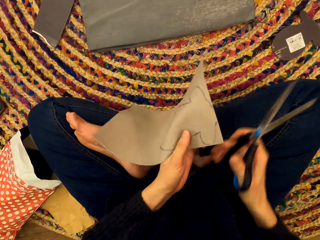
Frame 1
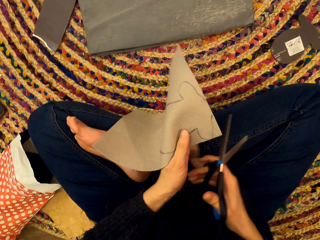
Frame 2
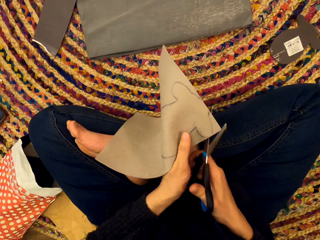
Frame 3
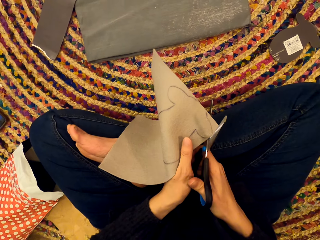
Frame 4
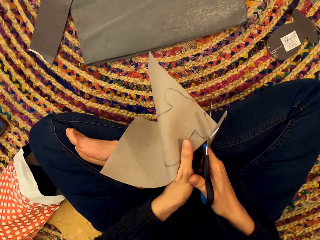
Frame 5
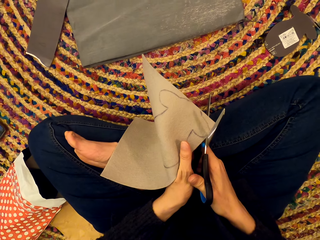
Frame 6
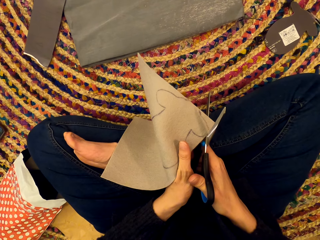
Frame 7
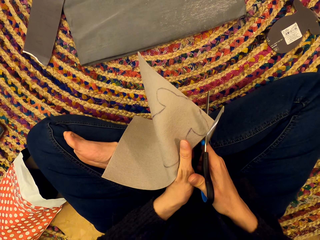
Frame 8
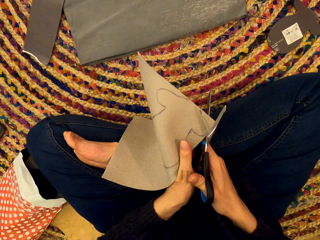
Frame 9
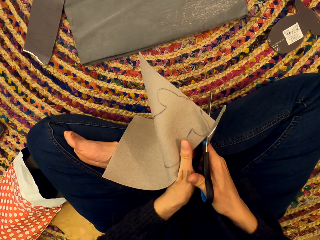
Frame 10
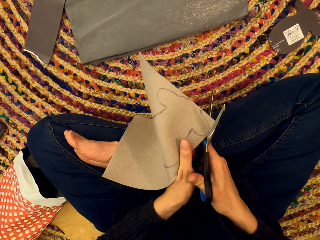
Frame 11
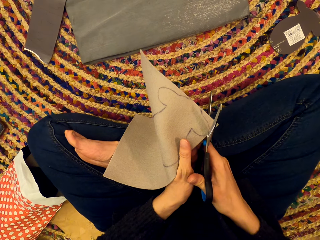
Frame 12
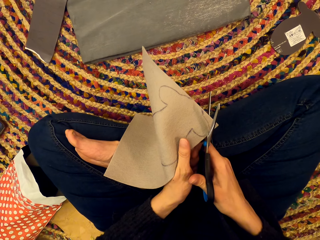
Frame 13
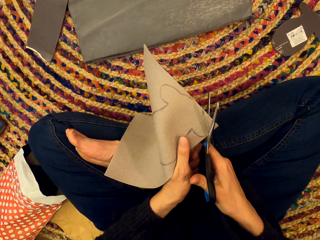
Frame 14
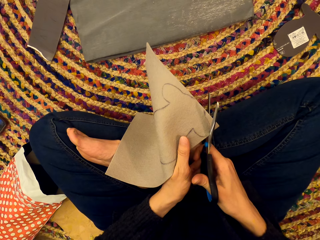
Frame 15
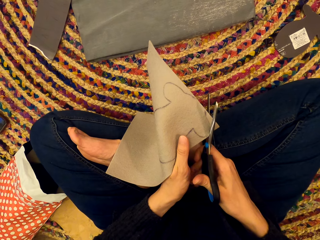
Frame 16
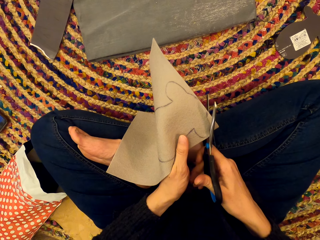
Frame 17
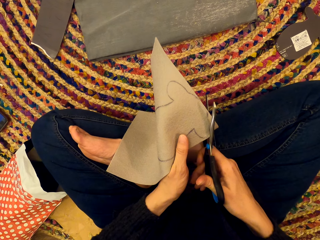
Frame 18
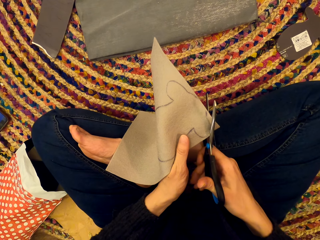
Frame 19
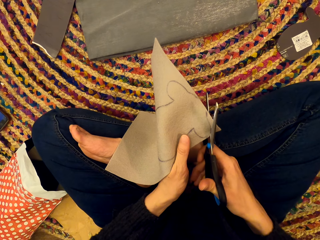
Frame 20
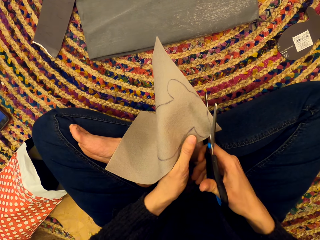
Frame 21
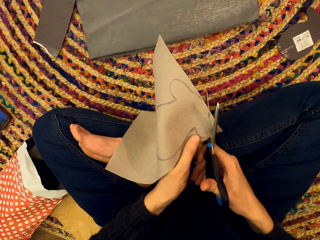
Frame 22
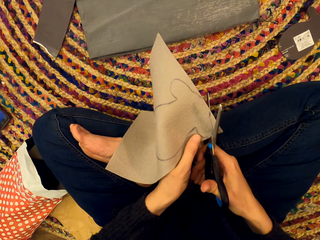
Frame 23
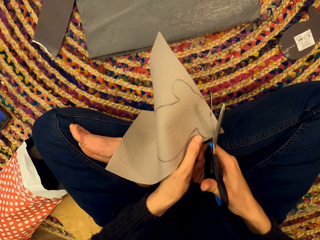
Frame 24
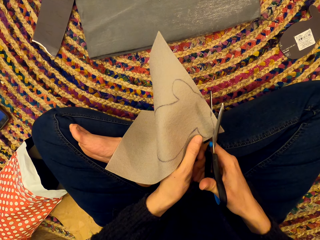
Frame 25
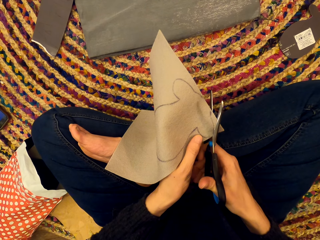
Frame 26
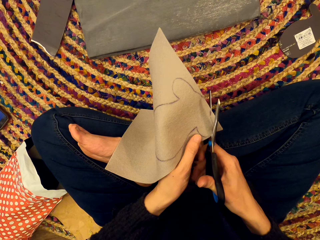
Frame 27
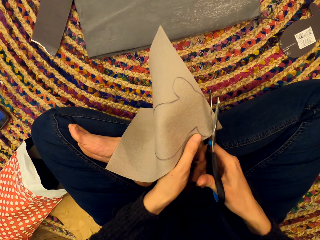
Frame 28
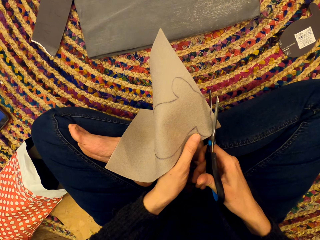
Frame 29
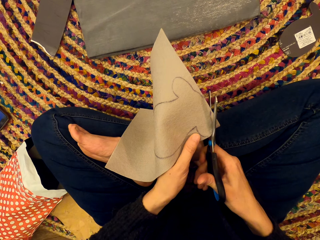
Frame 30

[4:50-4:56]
The camera wearer cuts a craft paper with a pair of scissors.

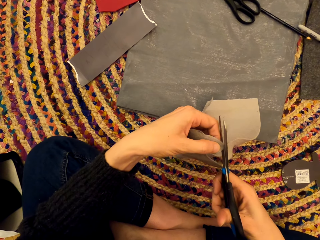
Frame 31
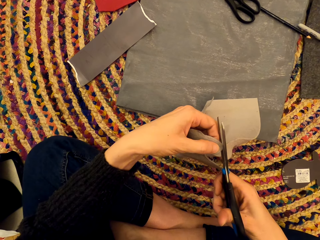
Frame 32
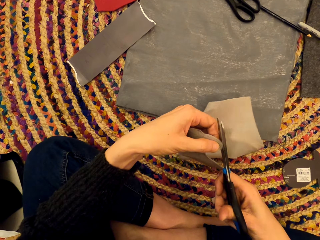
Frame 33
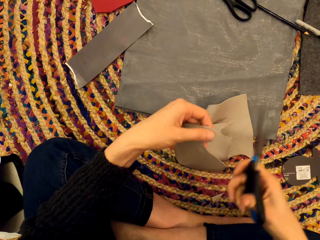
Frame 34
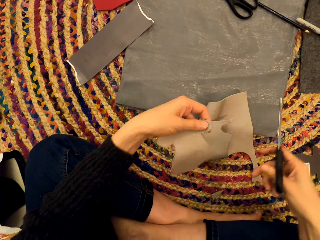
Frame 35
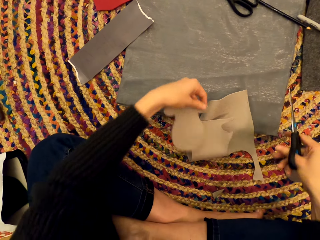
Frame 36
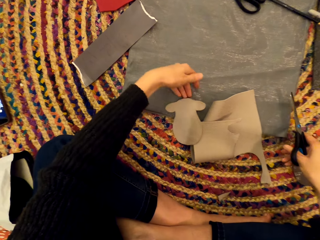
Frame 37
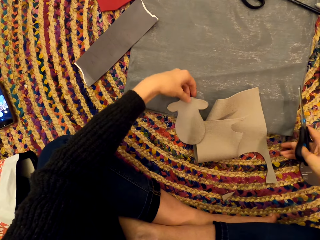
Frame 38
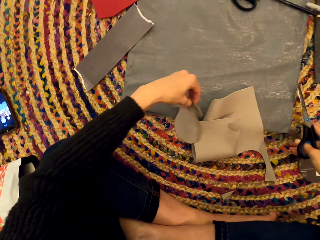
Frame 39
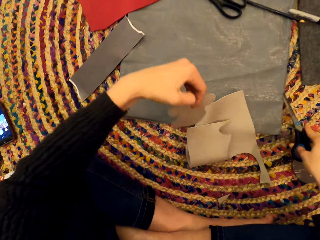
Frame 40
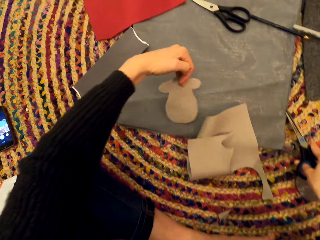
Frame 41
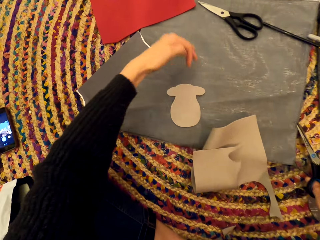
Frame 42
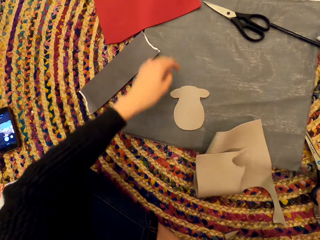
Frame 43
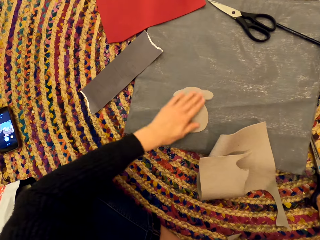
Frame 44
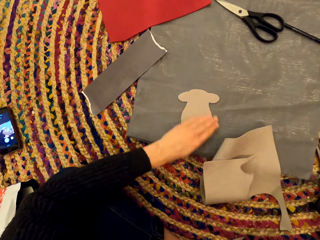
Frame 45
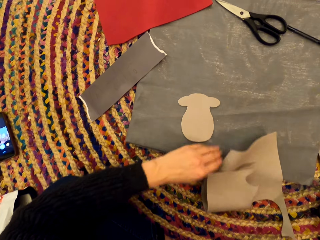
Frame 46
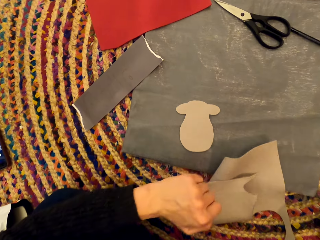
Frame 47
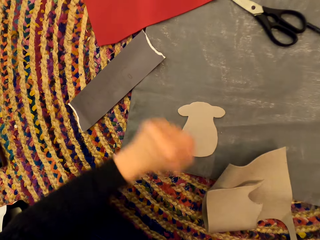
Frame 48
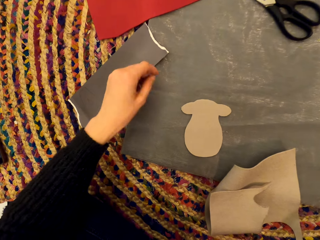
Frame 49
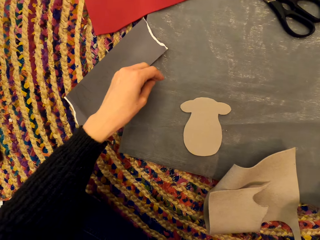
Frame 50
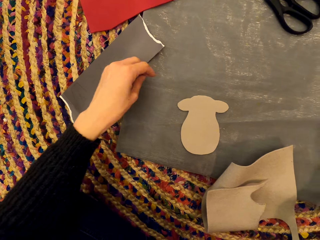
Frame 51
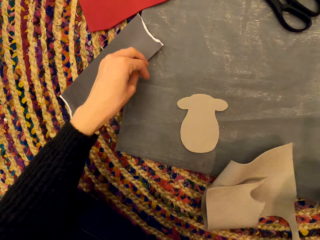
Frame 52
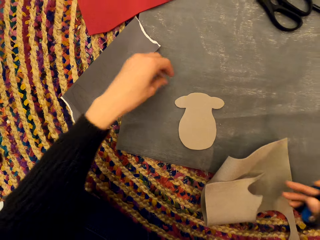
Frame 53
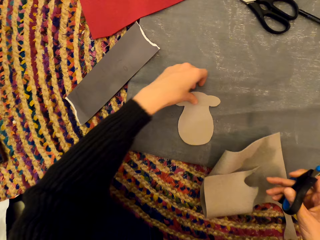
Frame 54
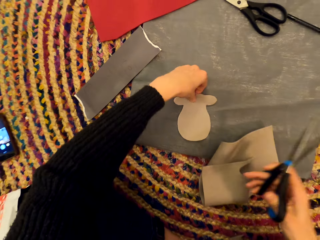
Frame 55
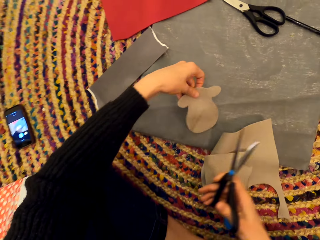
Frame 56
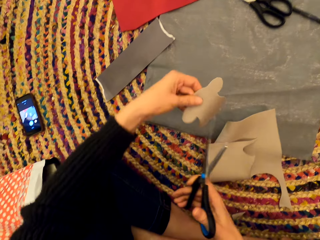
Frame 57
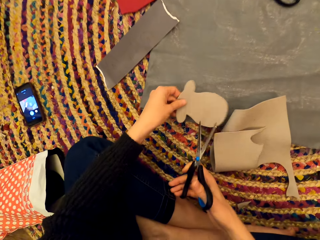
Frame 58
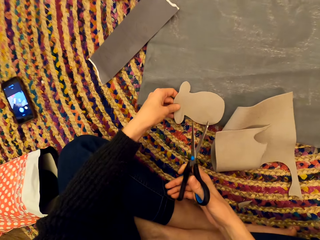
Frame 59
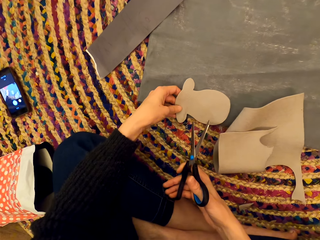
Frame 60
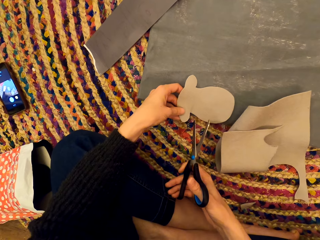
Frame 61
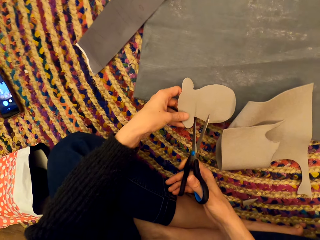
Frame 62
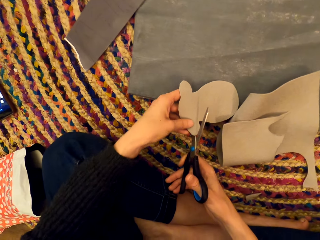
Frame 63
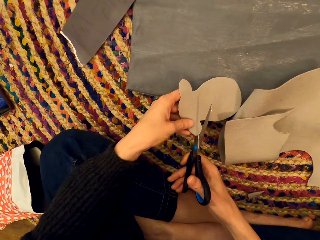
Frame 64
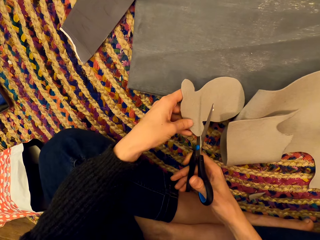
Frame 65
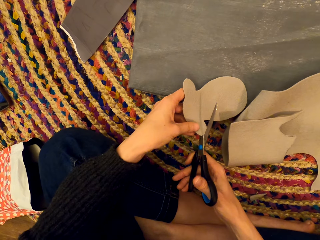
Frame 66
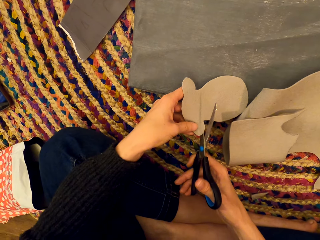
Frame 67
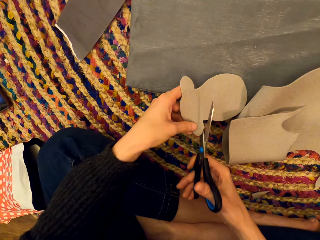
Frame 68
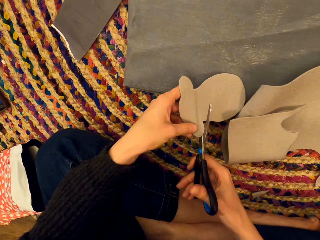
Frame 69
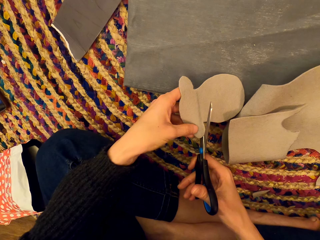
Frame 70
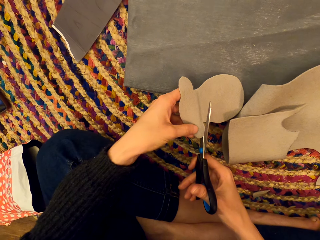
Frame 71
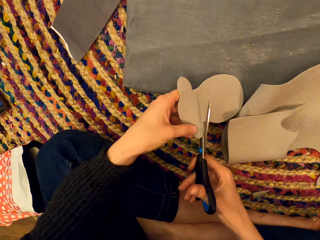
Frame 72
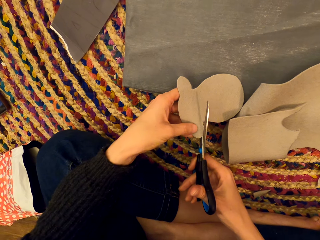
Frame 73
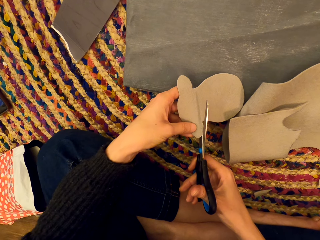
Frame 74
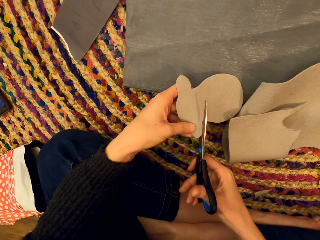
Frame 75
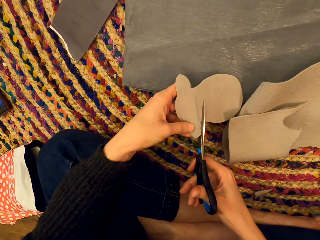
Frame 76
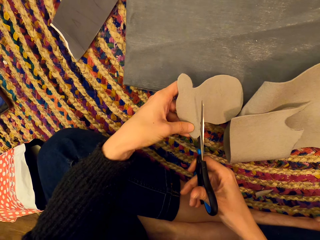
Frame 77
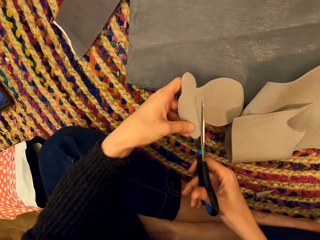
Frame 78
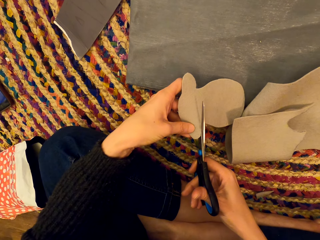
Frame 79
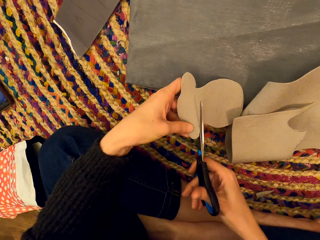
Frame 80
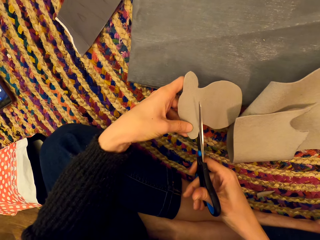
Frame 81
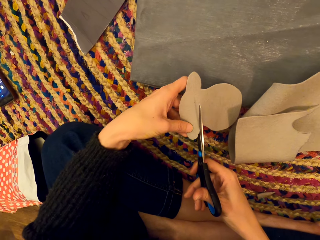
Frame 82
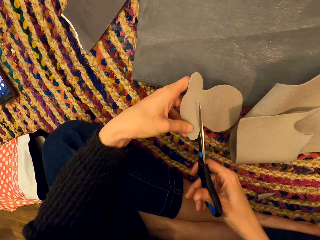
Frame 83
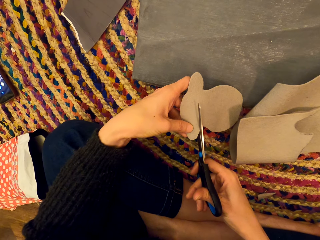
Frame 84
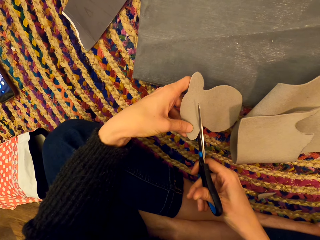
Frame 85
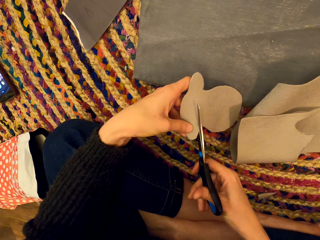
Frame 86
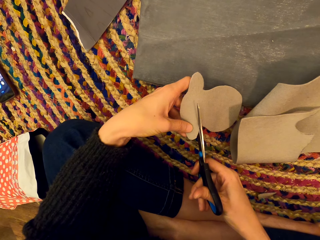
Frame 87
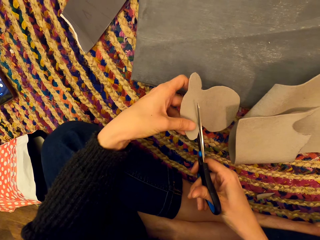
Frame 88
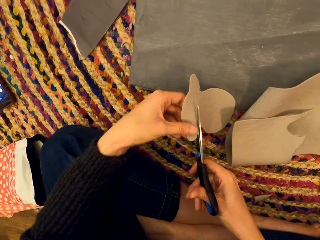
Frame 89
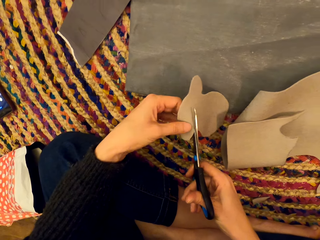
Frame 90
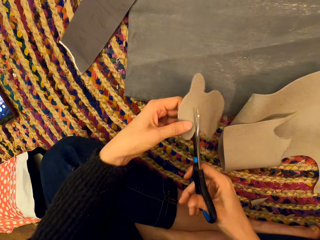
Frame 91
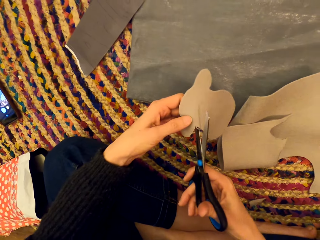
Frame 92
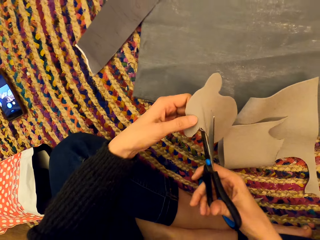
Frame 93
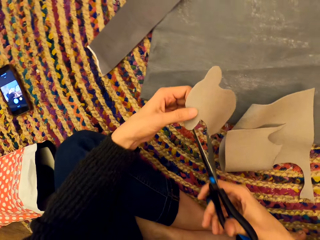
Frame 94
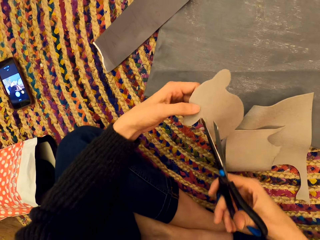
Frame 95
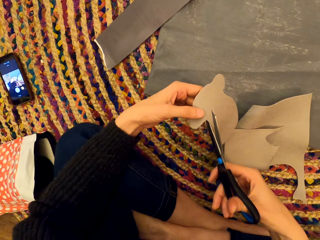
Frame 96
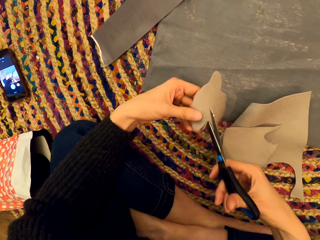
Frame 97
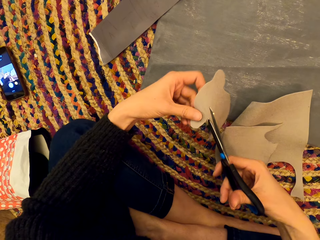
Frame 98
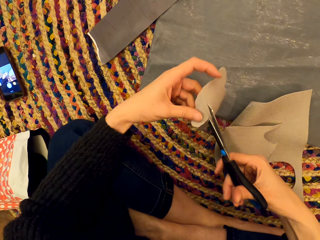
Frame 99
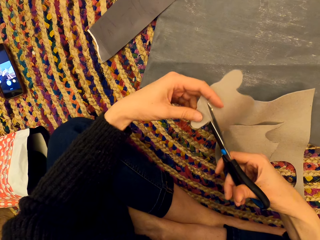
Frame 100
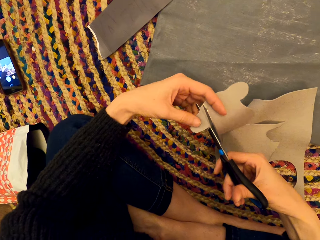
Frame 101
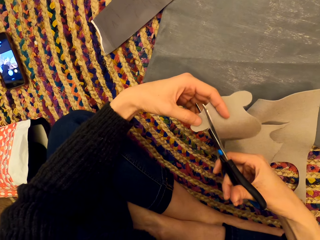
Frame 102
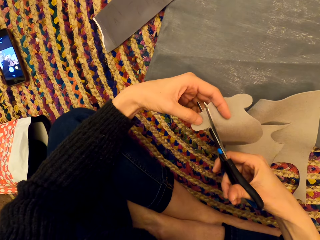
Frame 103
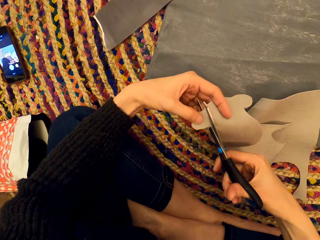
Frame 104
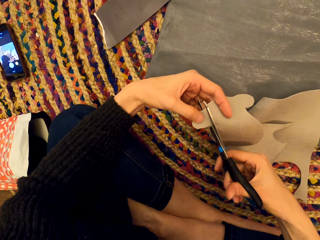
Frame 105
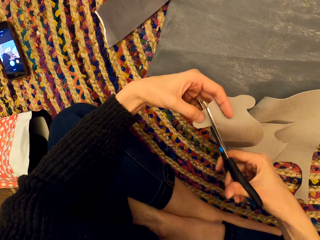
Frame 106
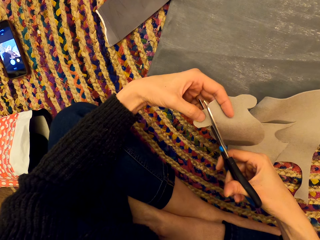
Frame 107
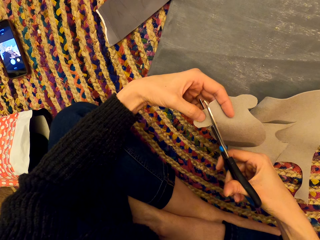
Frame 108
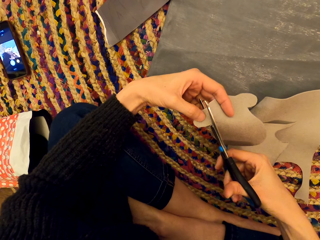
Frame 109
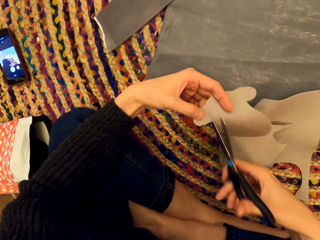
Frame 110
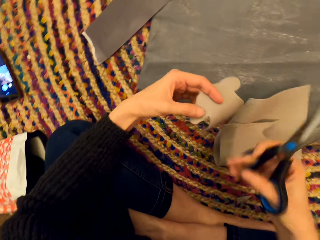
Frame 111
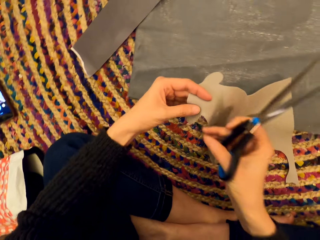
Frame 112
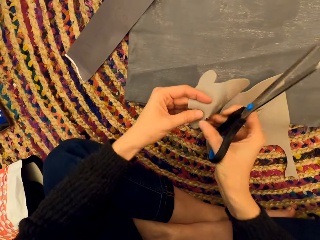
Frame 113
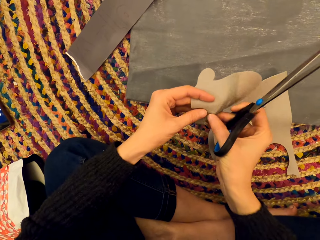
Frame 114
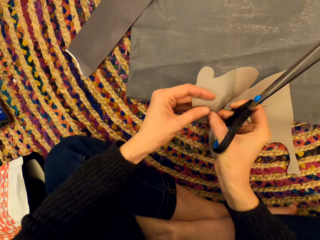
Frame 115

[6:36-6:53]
The camera wearer drops the craft papers on the mat. She turns the craft paper, wipes the craft paper with her hand, stares at the craft paper, and moves the craft paper on the mat. She cuts the craft paper into perfect shape with a pair of scissors.
